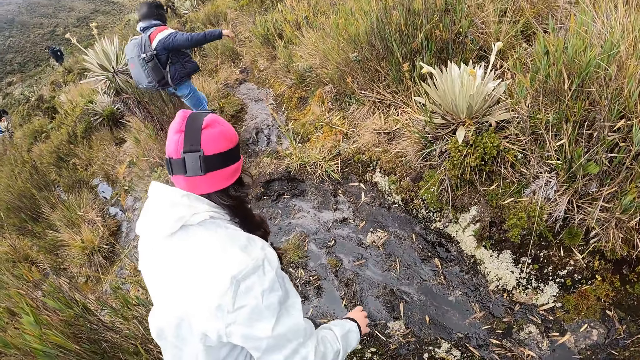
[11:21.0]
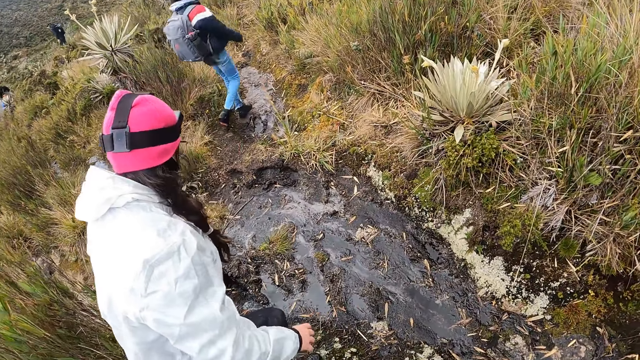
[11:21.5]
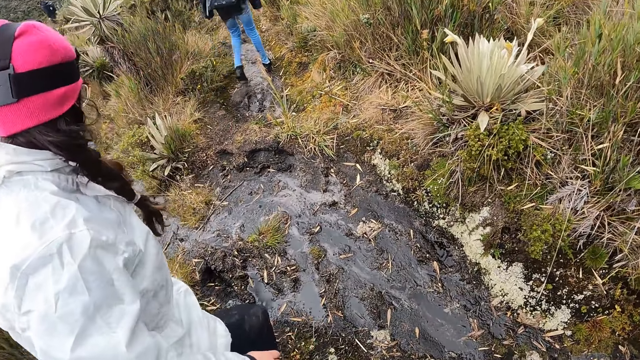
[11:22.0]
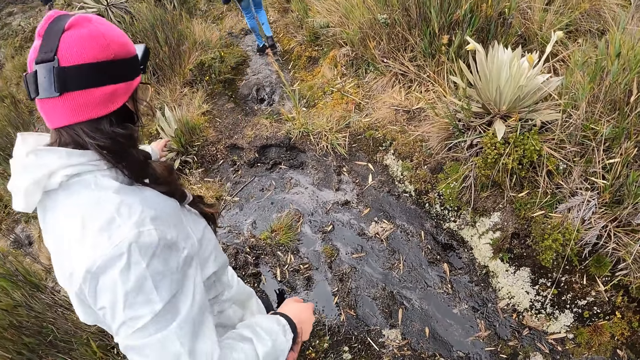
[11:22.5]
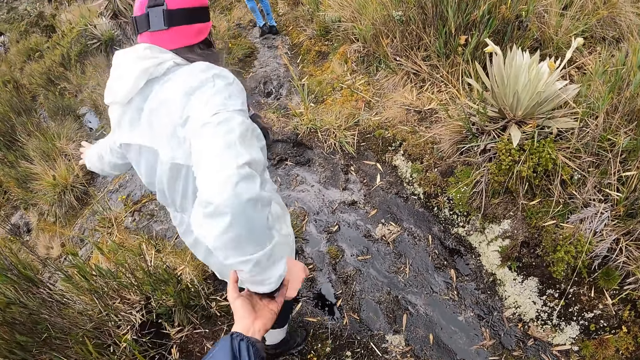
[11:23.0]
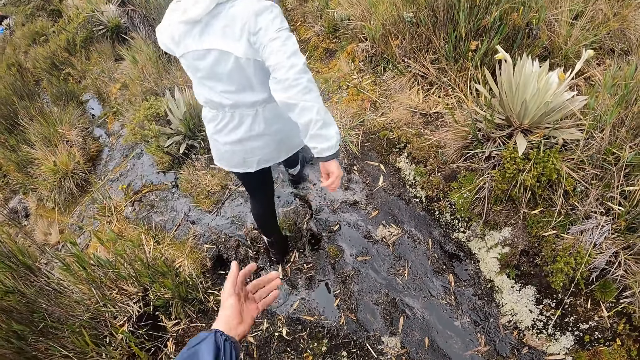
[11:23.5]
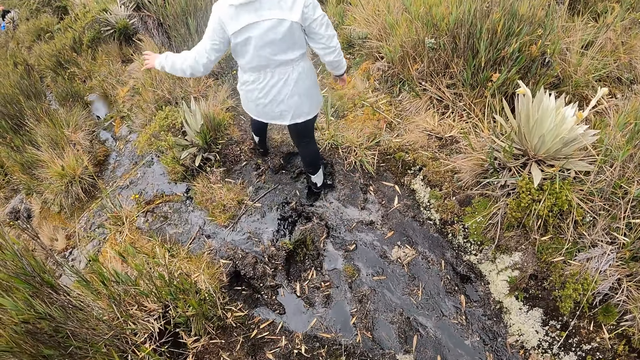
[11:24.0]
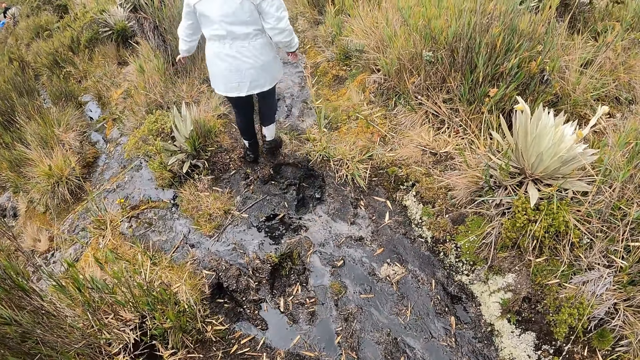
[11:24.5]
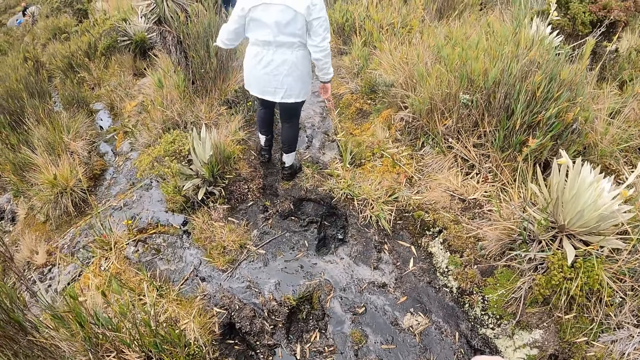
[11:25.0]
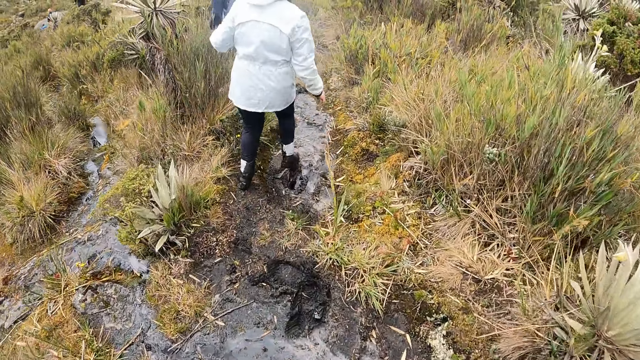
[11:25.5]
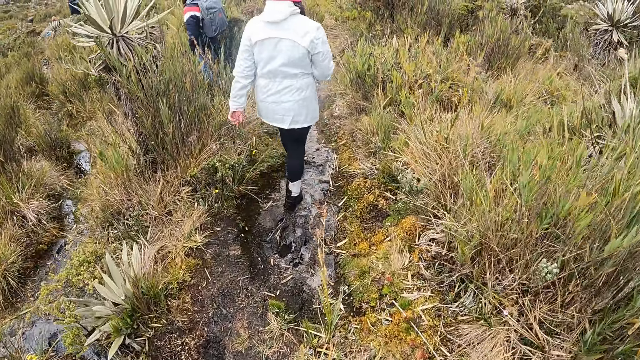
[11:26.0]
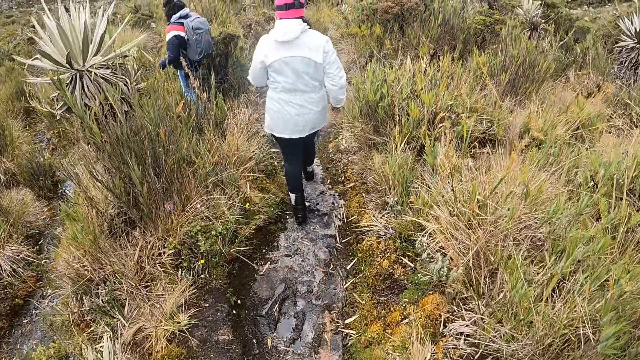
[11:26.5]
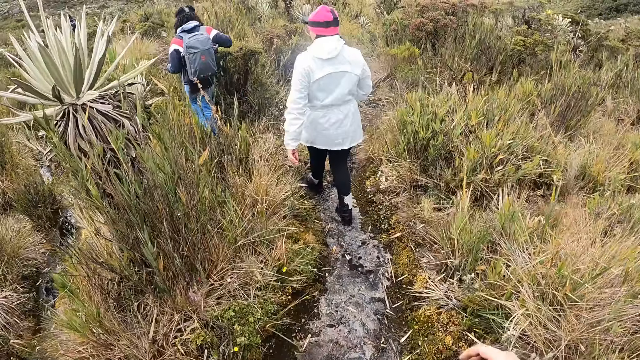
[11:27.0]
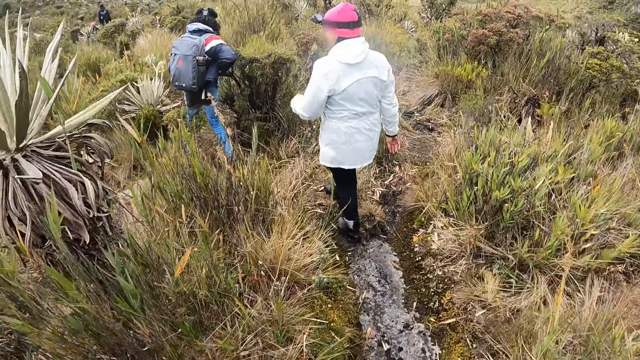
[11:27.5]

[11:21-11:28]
The camera wearer holds the right hand of the woman with her left hand.

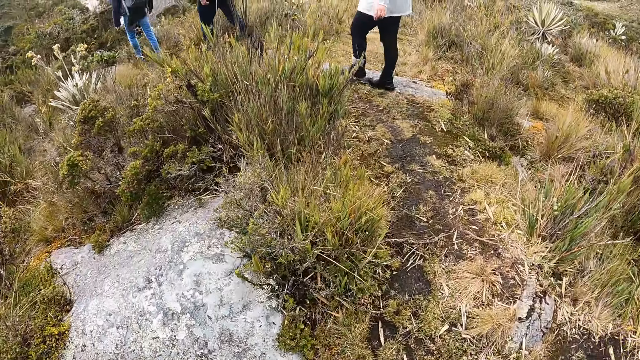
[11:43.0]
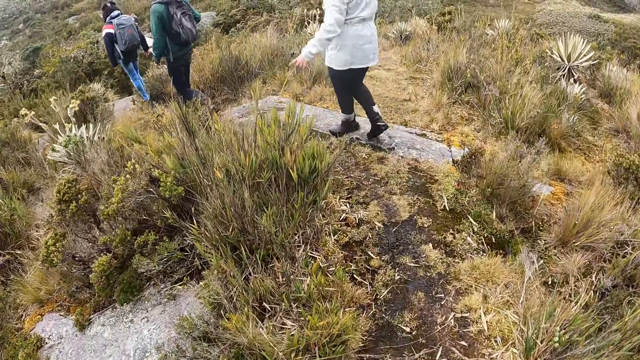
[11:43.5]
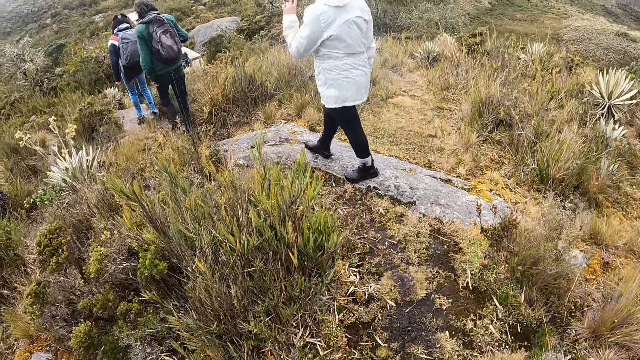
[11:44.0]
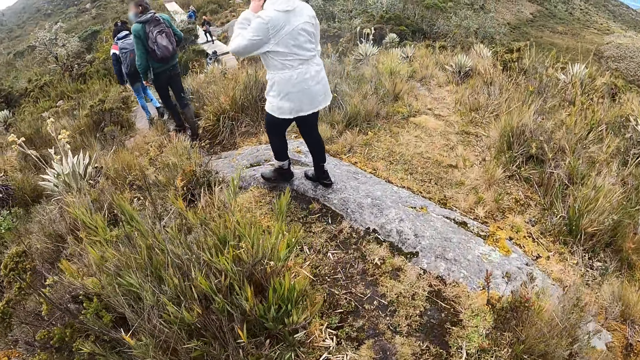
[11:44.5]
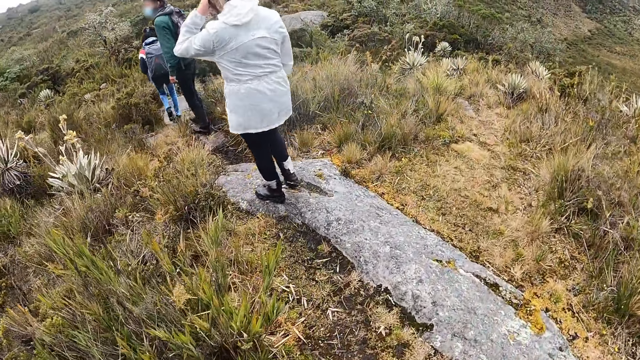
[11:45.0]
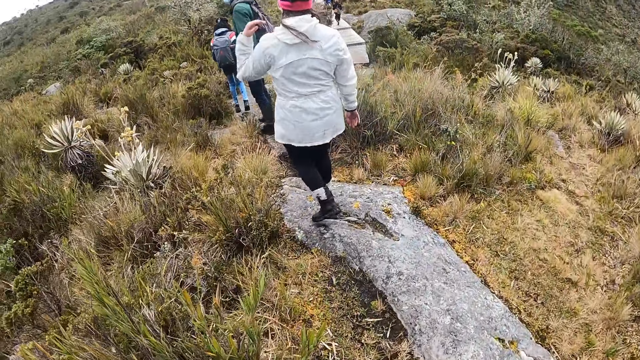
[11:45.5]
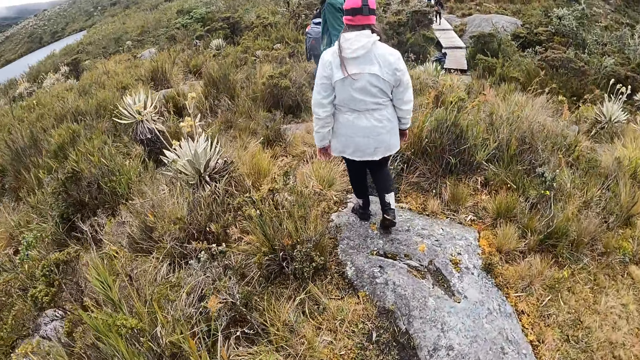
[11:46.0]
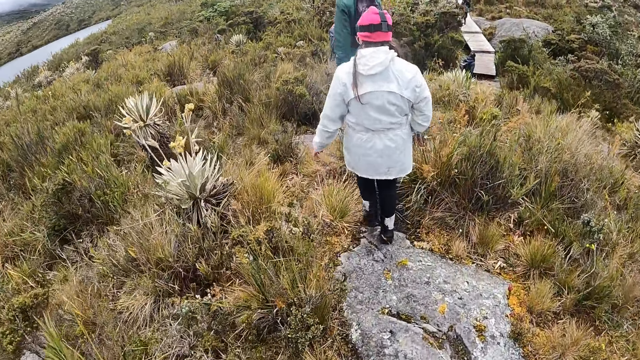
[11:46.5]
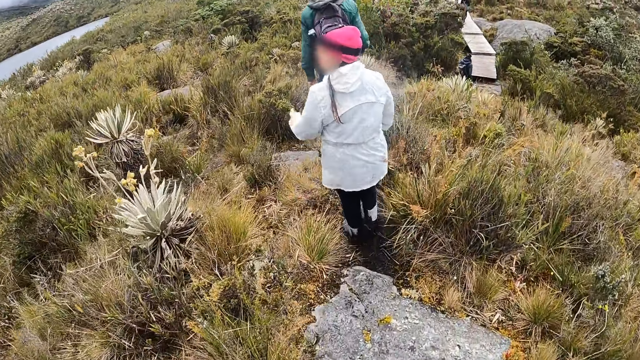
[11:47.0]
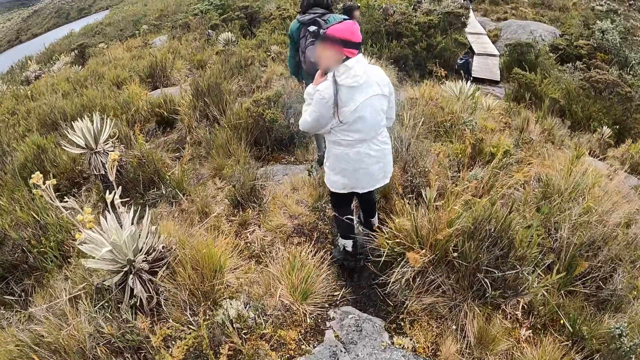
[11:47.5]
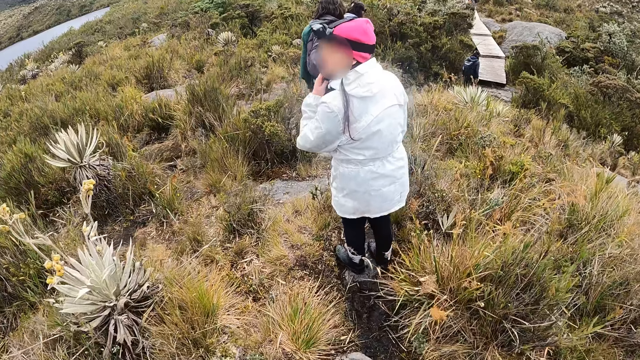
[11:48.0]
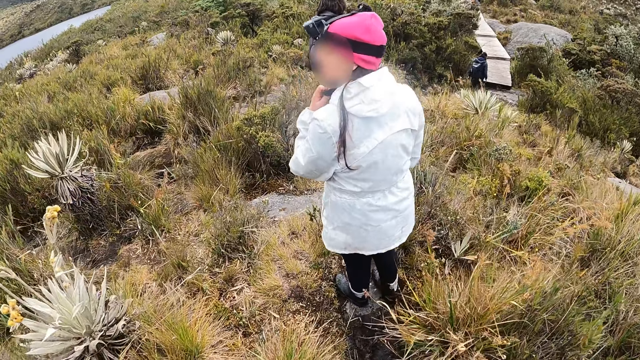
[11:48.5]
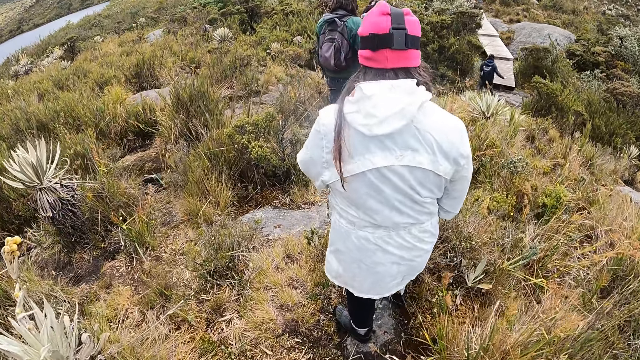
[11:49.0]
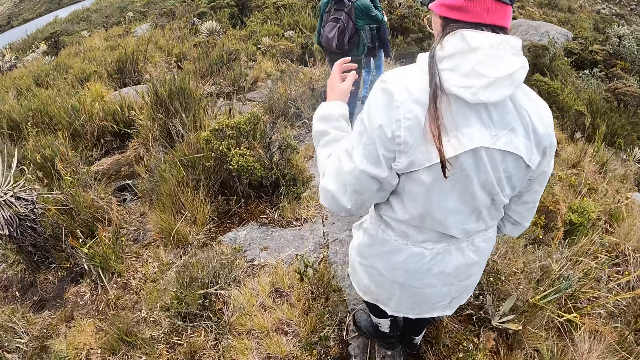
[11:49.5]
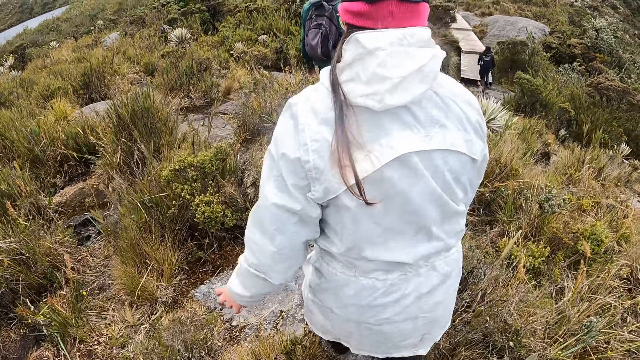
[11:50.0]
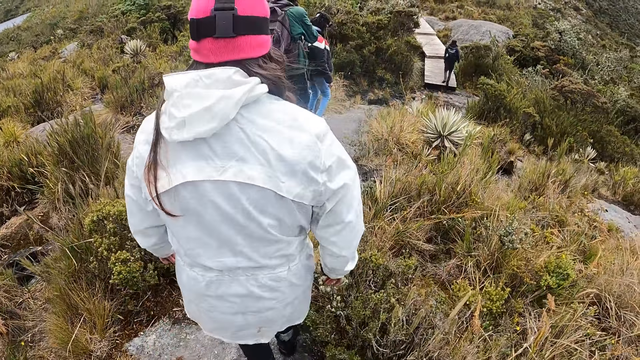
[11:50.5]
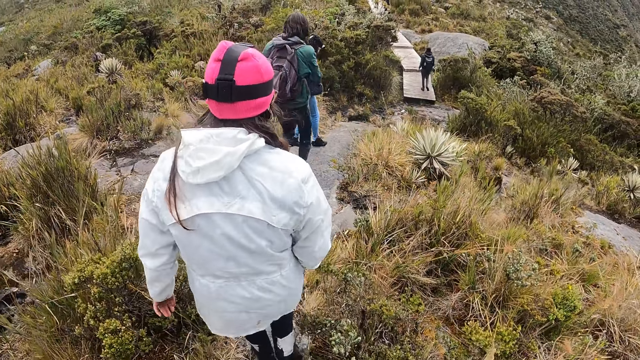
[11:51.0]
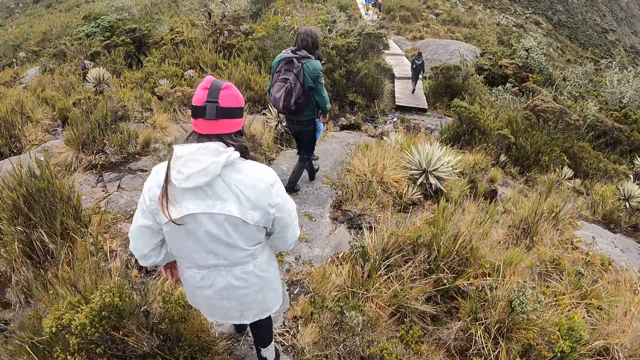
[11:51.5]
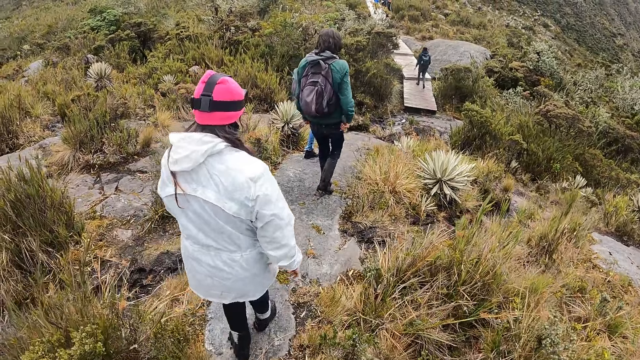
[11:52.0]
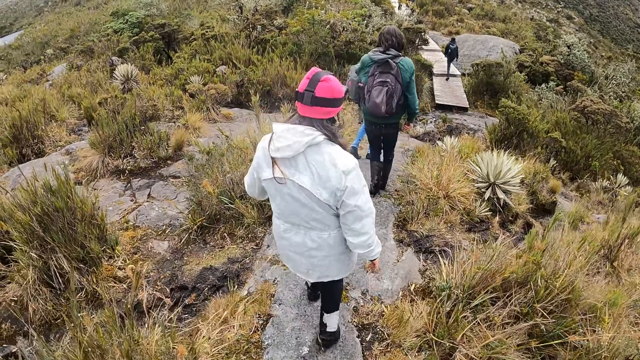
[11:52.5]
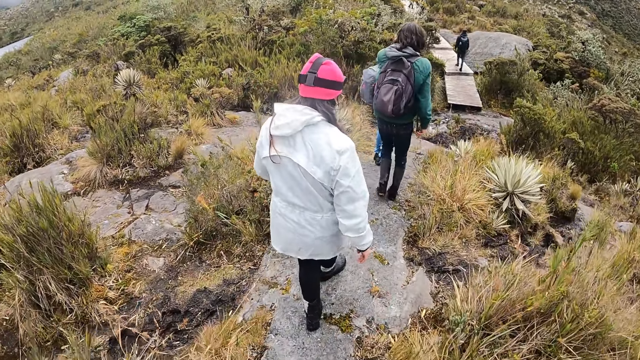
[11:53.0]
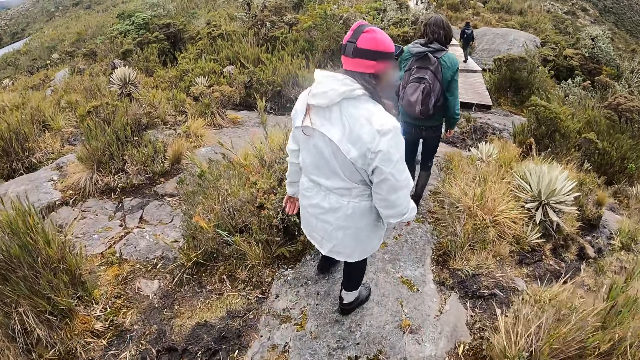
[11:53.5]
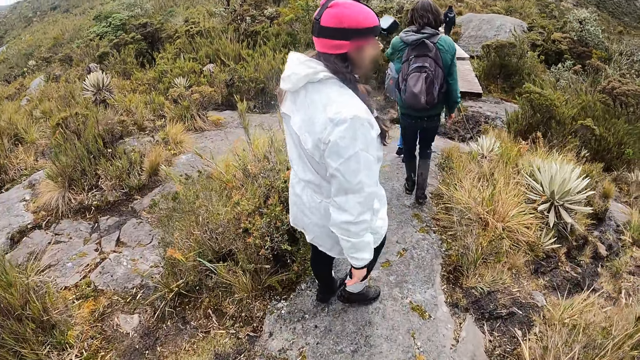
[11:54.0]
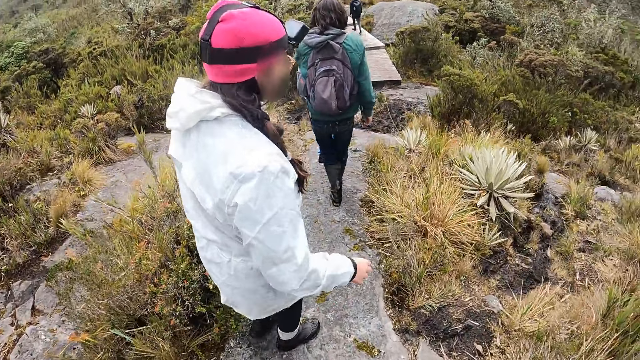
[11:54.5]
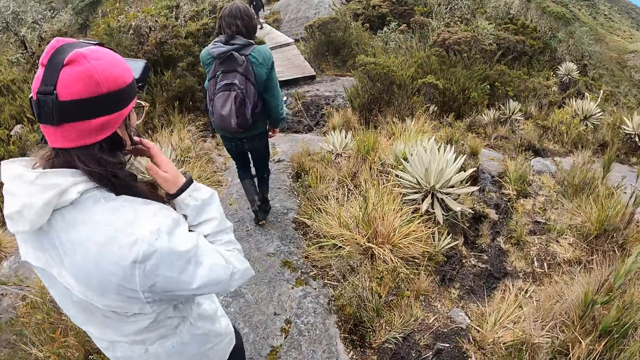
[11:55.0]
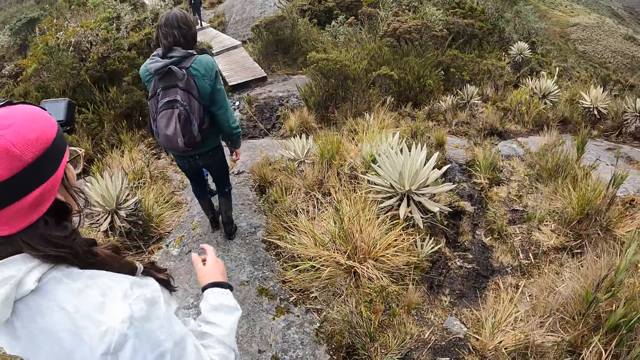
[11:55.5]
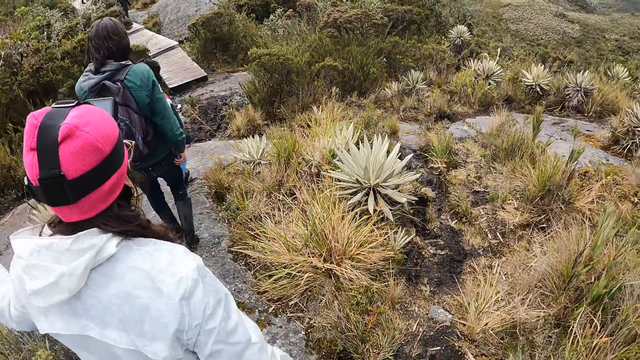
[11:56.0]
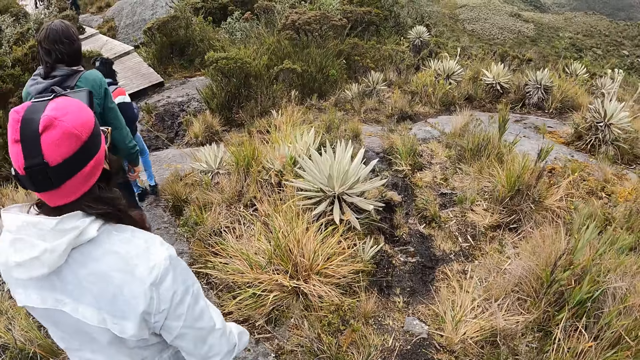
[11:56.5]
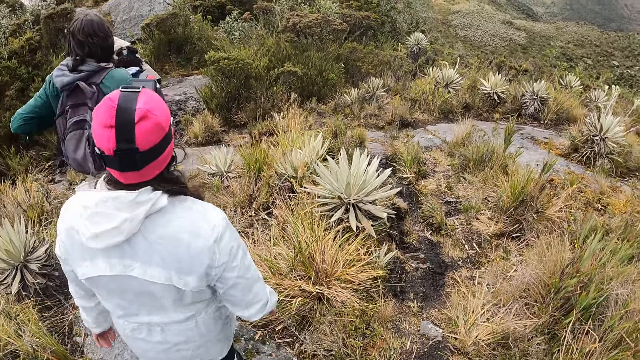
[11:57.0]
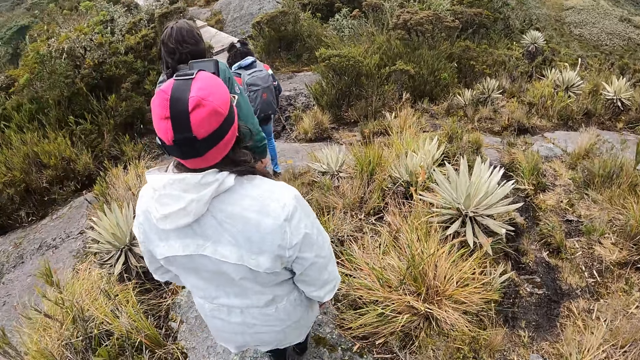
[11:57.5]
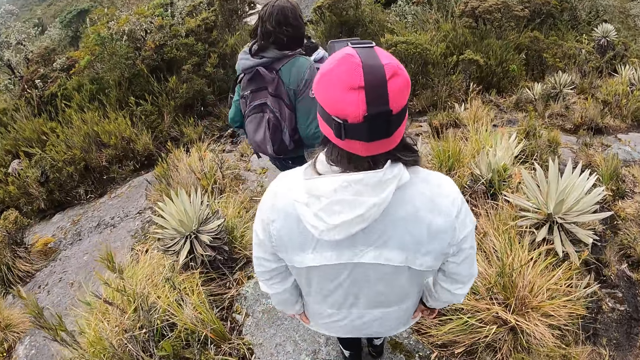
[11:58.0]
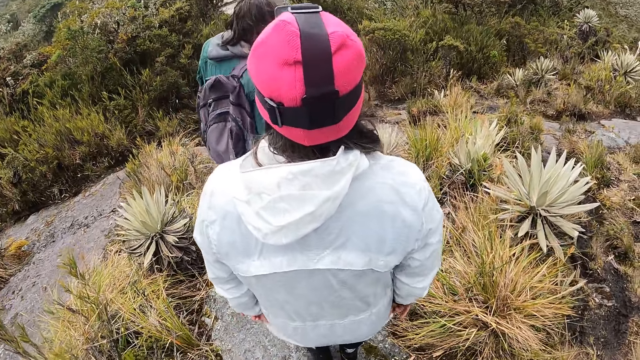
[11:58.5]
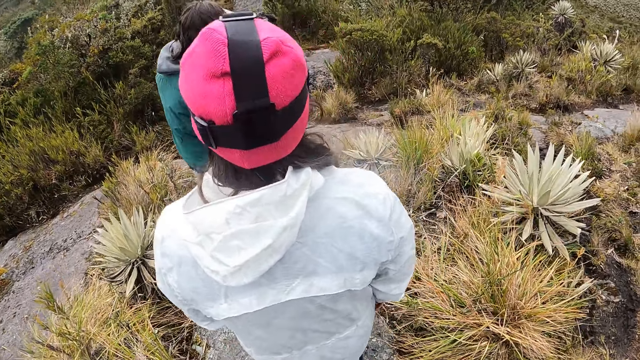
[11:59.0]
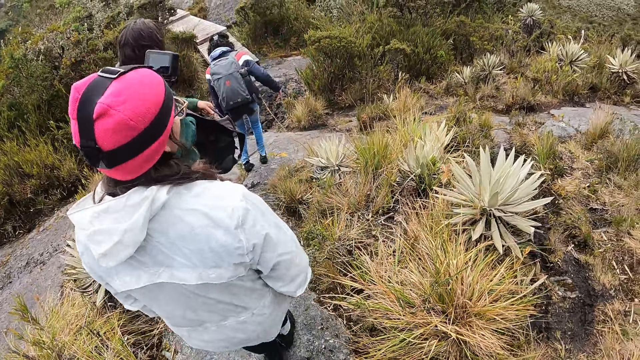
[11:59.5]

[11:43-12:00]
The woman touches her hair with her left hand. Another woman removes her bag from her back with her hands.
